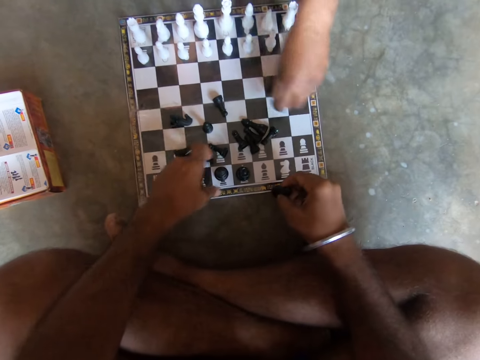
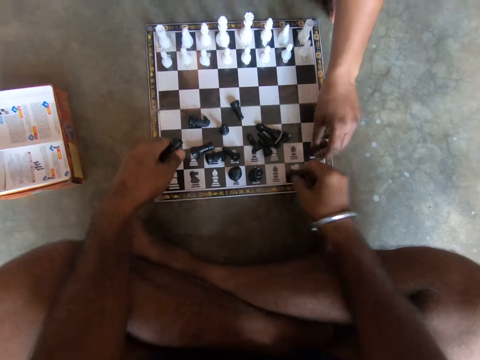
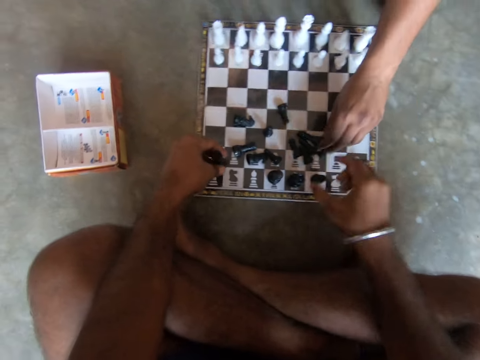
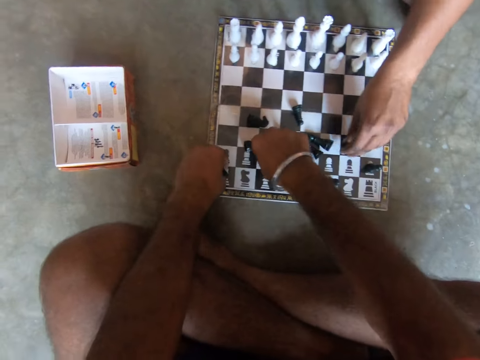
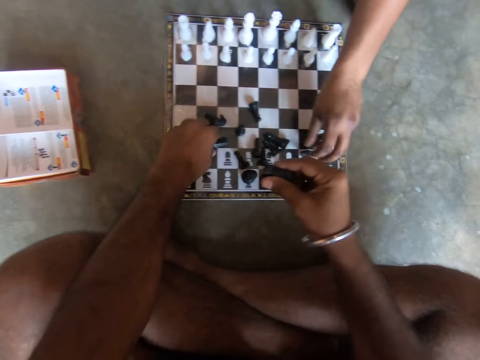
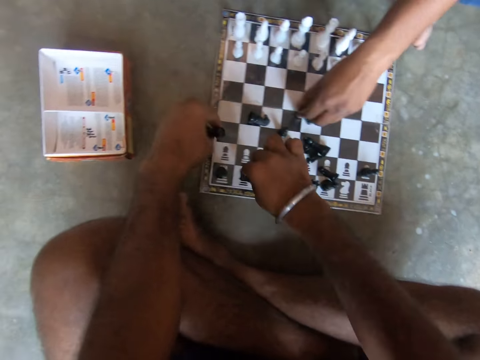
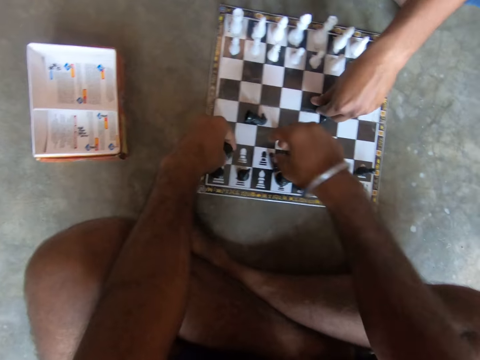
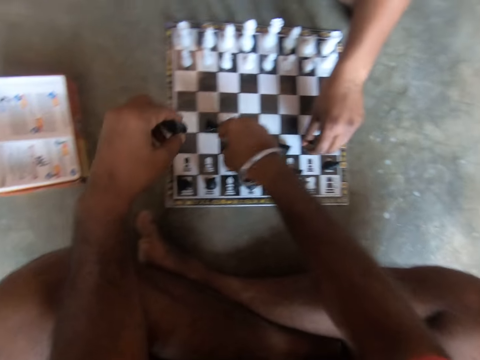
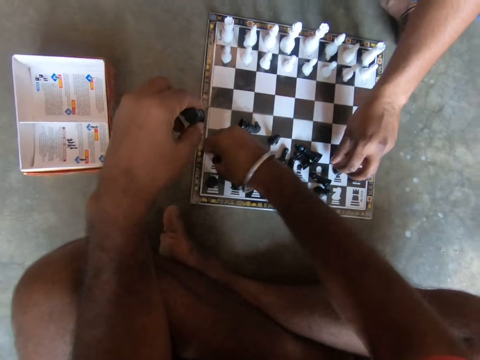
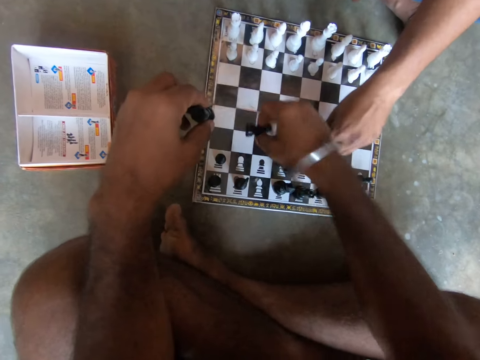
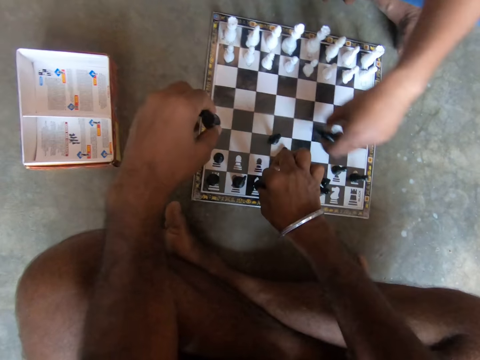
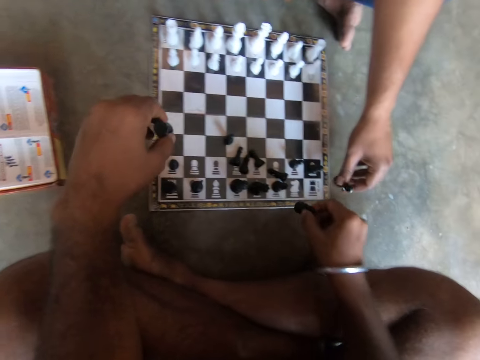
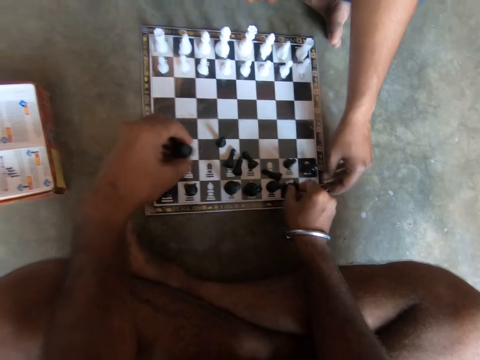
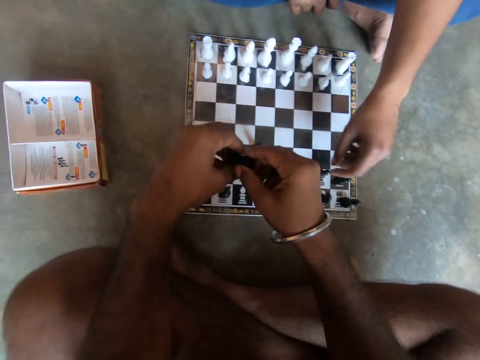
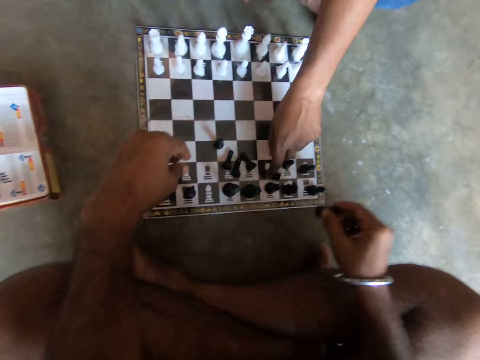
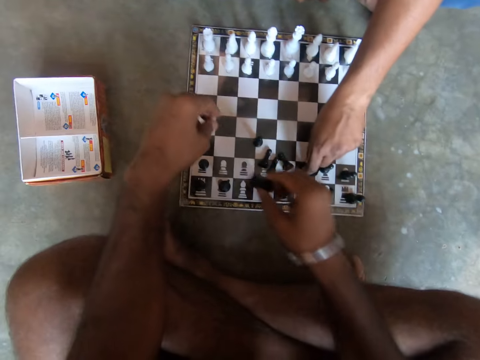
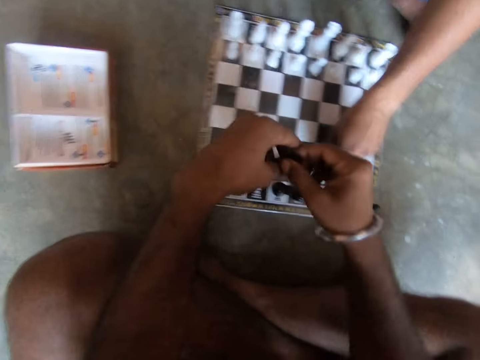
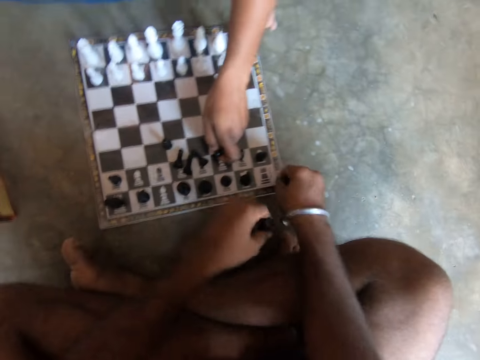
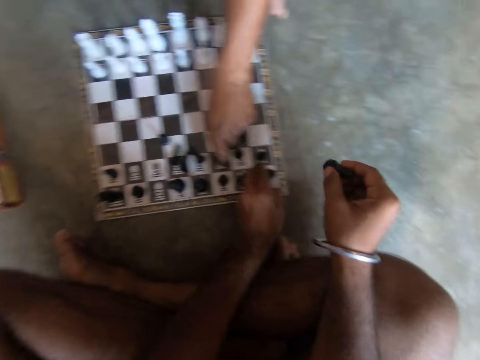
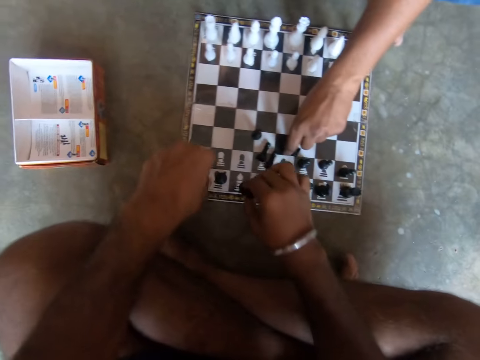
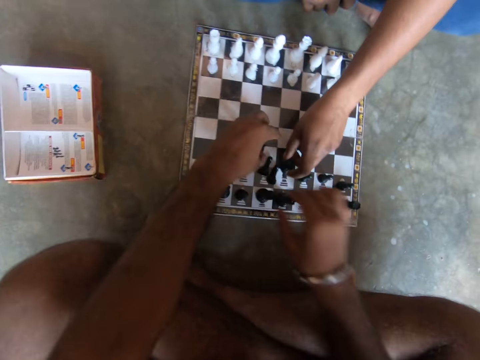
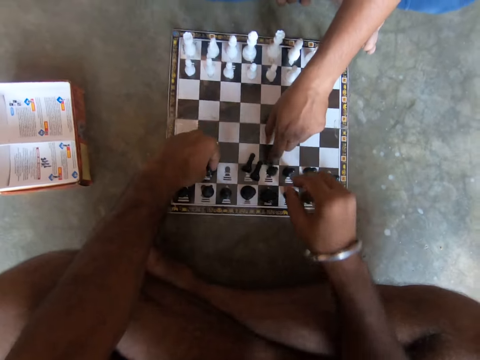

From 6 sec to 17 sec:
A man arranges the black chess pieces on the chessboard with his left hand. The man takes the chess pawn and places the chess pawn in the correct place. The camera wearer arranges the chess pawns on the chessboard. The man helps the camera wearer to arrange the chess pawns.

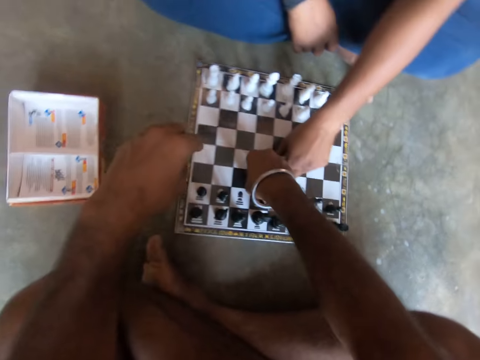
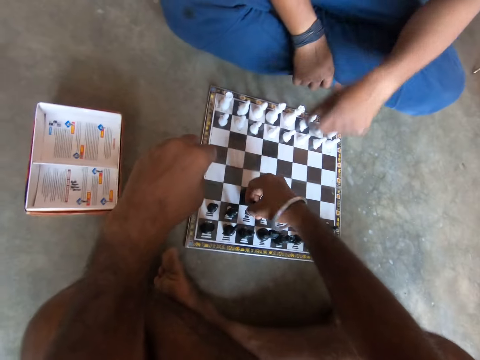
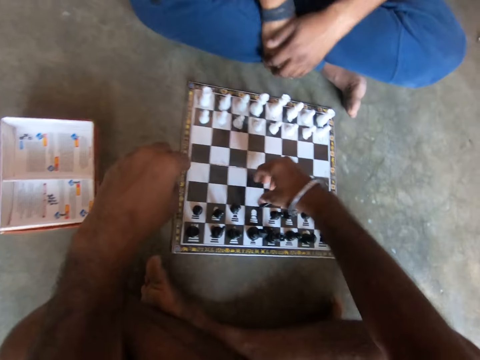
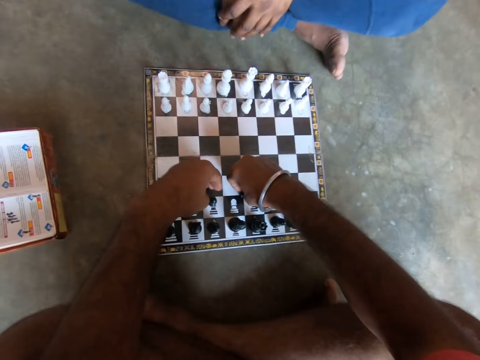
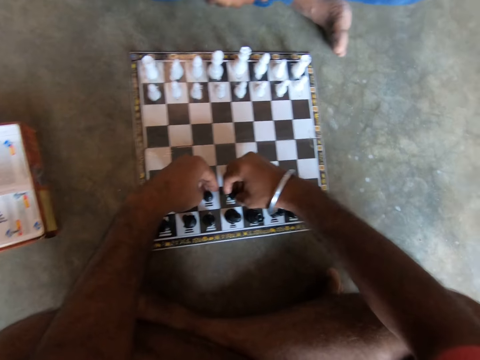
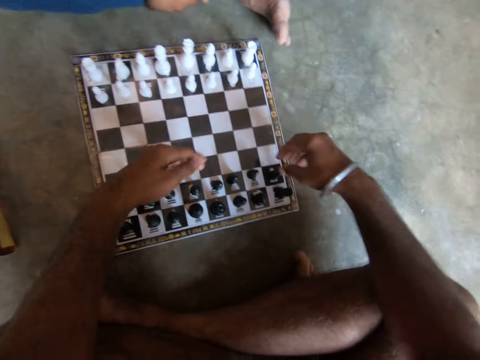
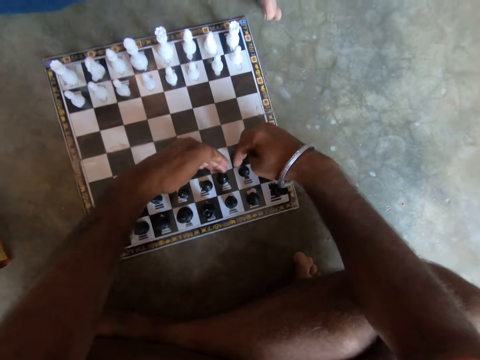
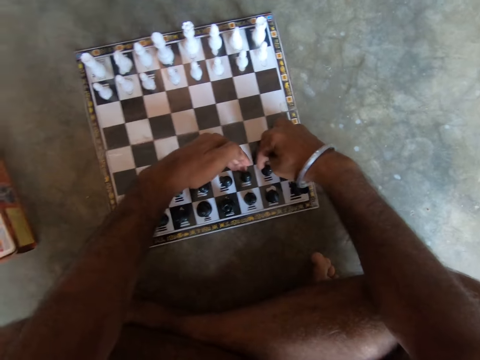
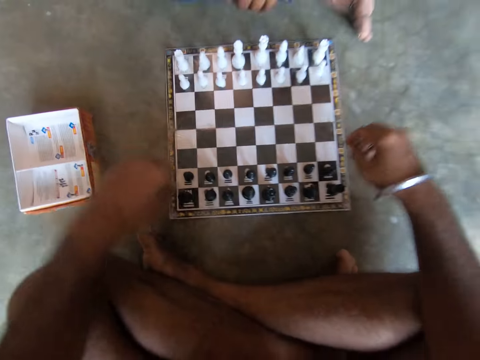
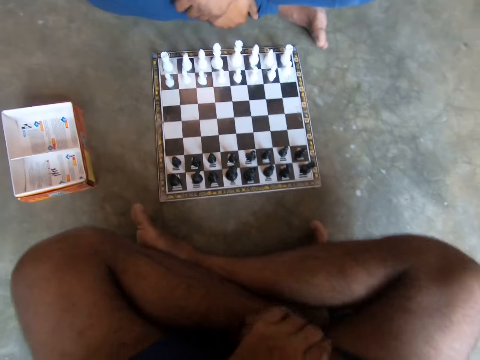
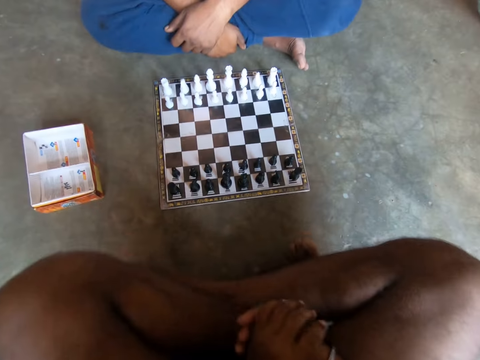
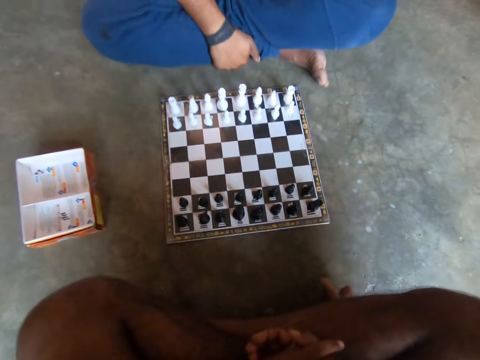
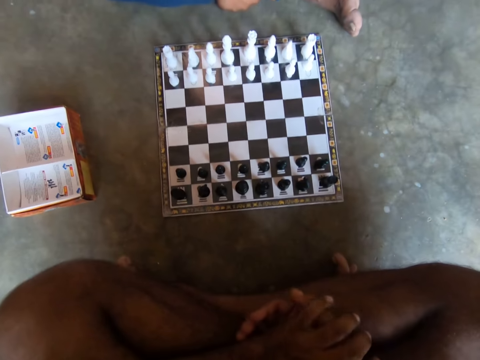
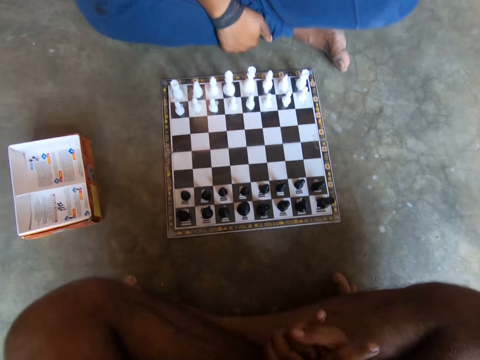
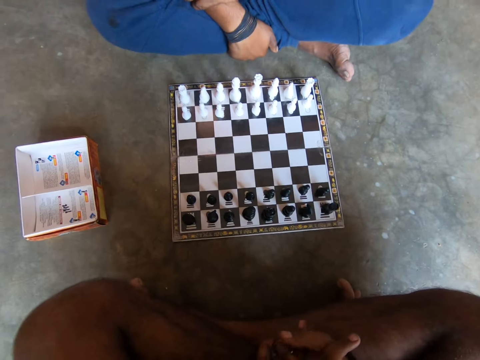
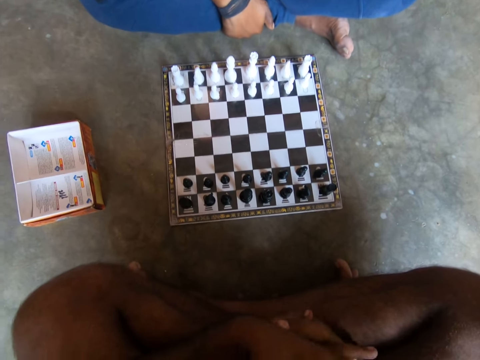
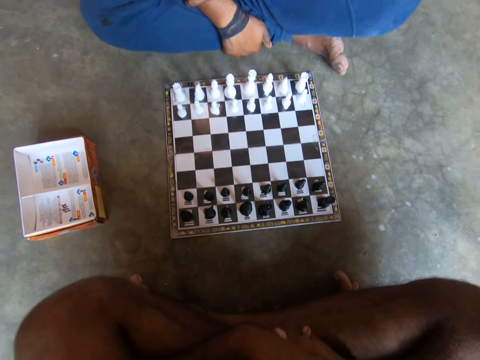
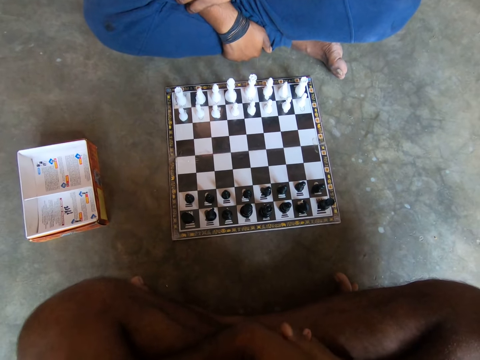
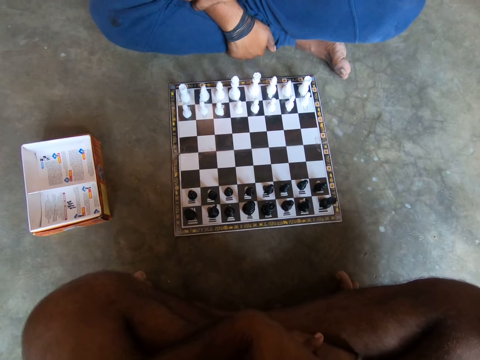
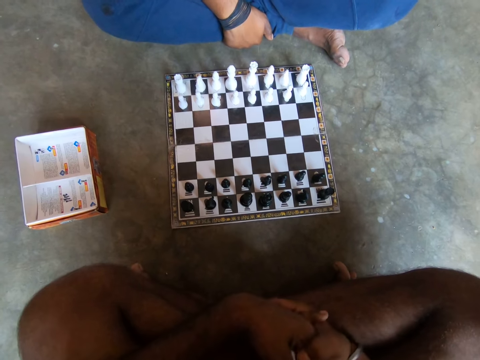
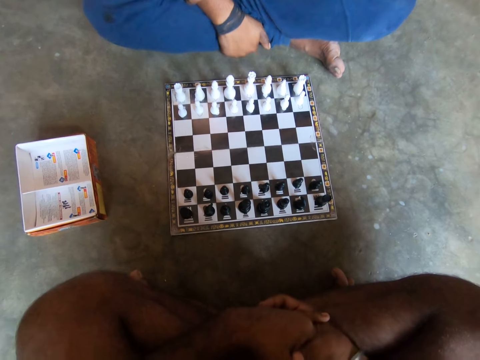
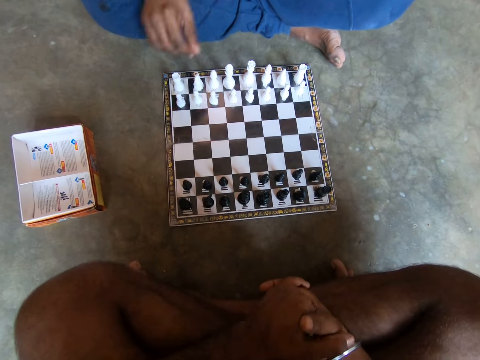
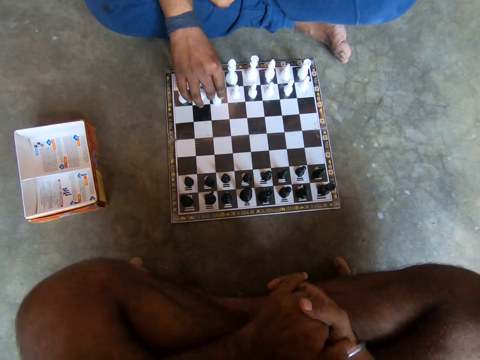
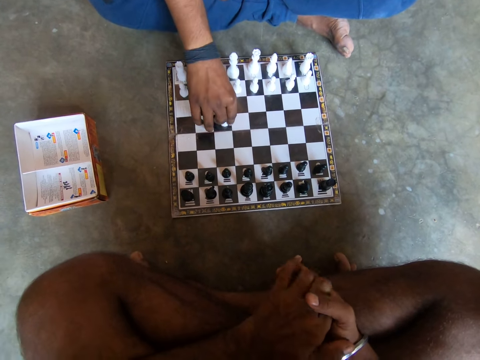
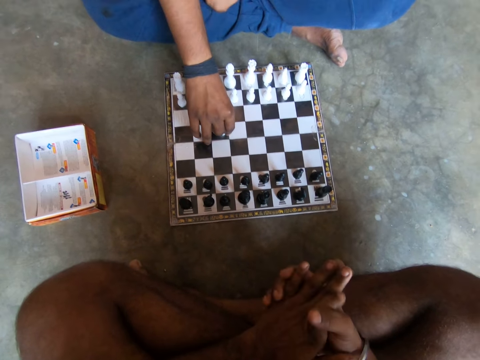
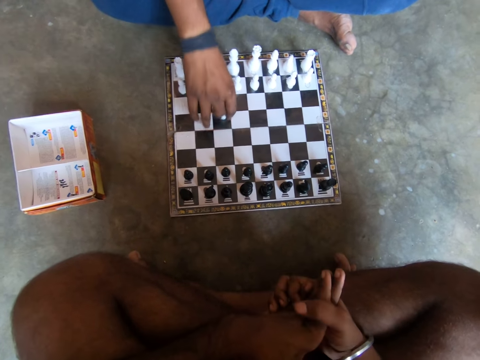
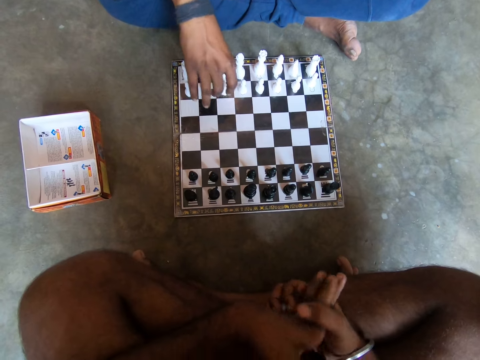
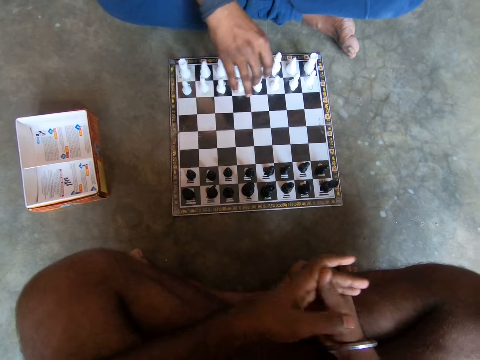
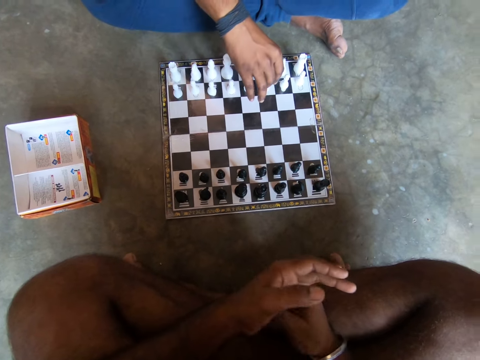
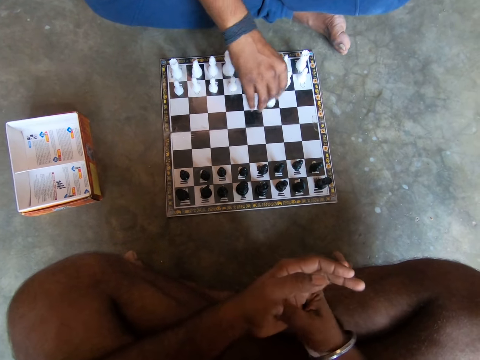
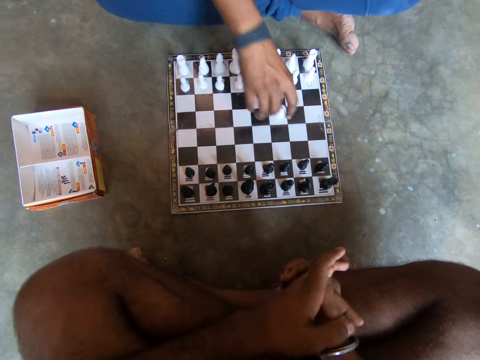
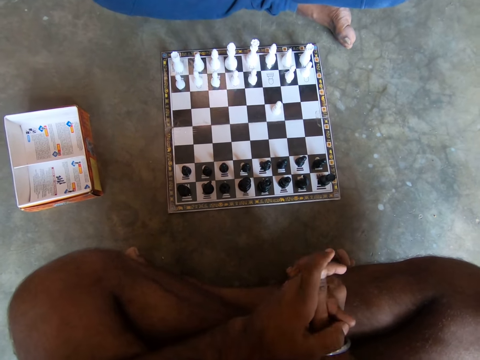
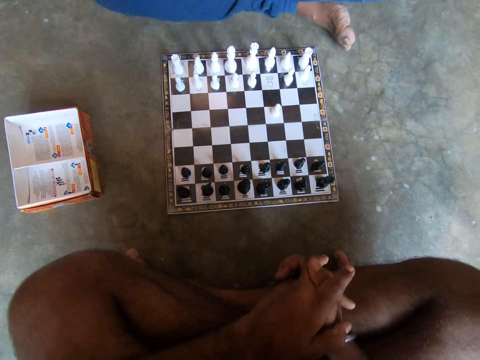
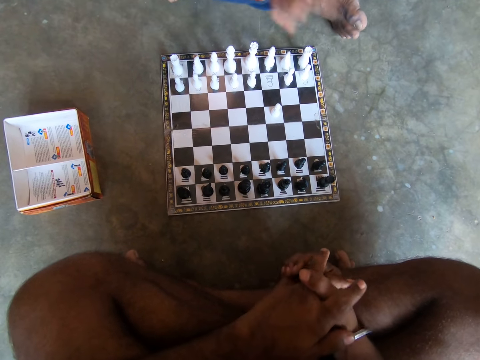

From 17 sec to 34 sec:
A man communicates with the camera wearer. The camera wearer communicates with the man. He puts his hands together. The man plays a black chess piece on the chessboard with his right hand.
